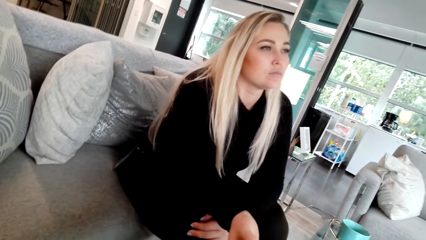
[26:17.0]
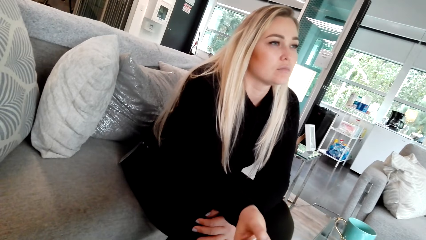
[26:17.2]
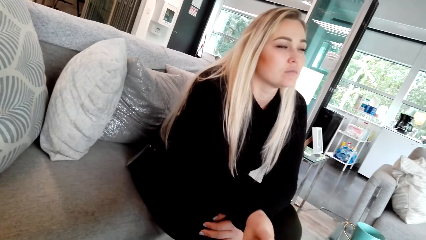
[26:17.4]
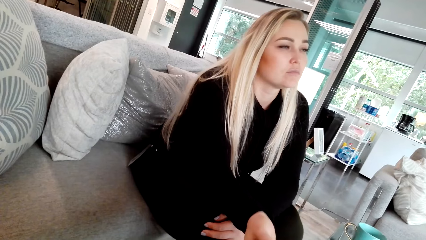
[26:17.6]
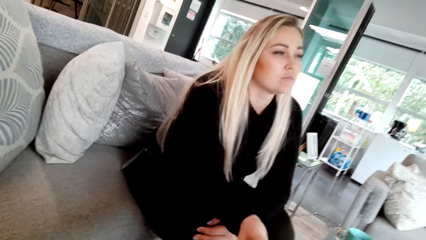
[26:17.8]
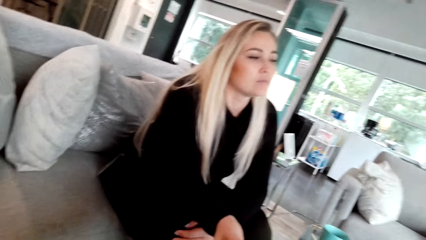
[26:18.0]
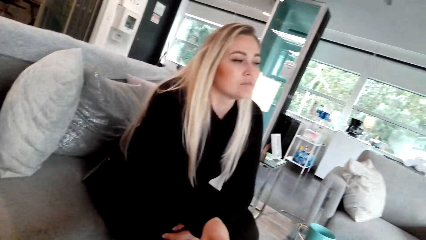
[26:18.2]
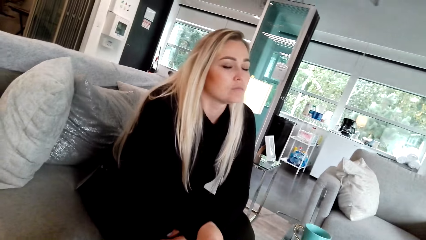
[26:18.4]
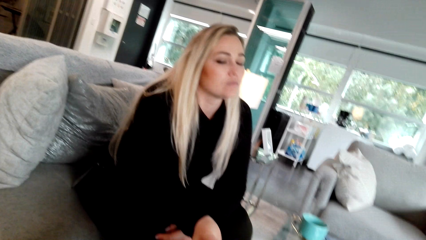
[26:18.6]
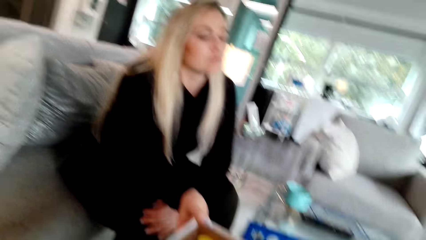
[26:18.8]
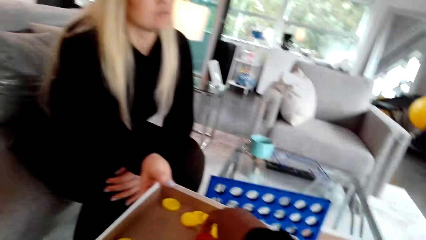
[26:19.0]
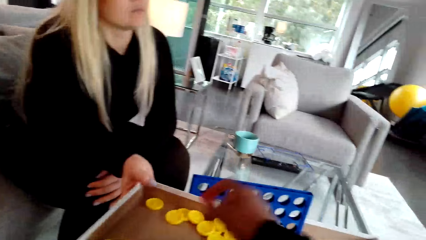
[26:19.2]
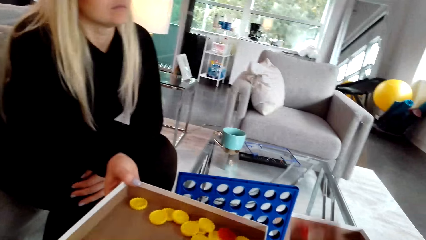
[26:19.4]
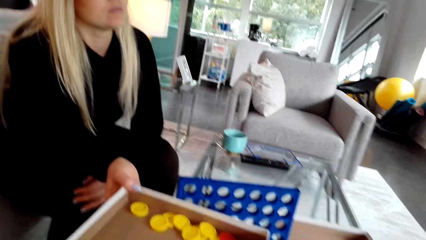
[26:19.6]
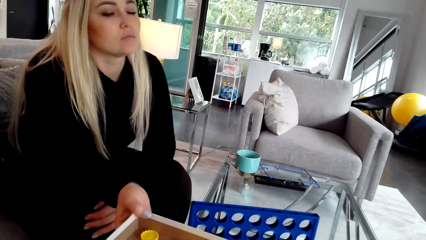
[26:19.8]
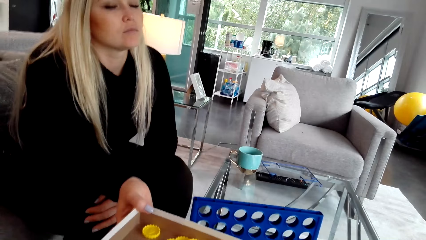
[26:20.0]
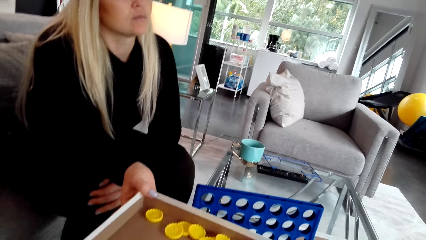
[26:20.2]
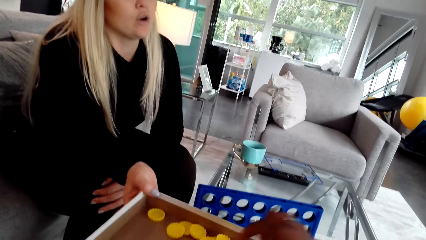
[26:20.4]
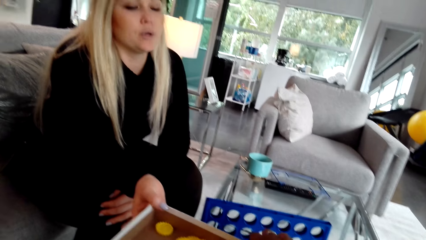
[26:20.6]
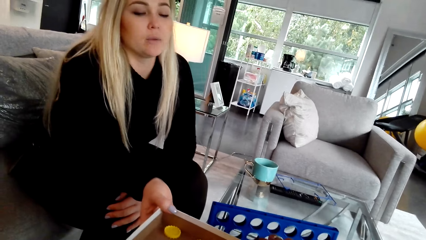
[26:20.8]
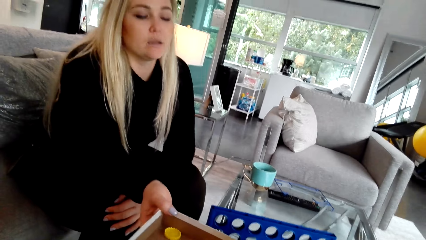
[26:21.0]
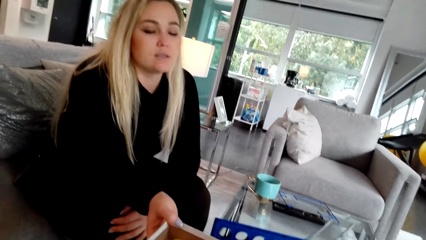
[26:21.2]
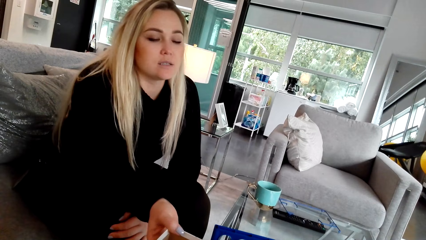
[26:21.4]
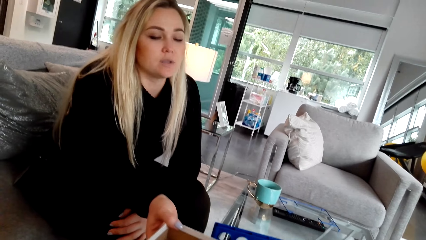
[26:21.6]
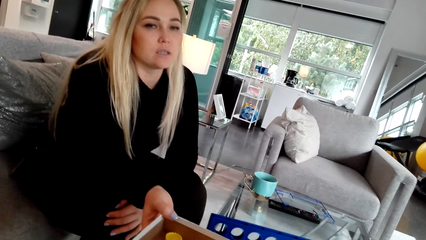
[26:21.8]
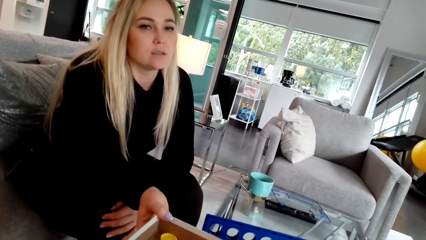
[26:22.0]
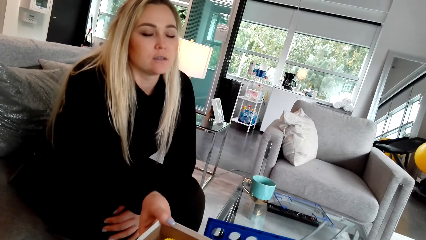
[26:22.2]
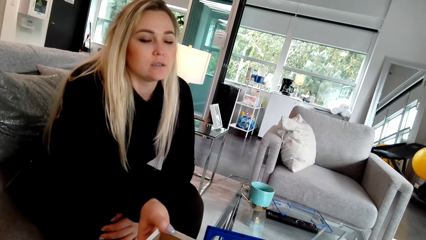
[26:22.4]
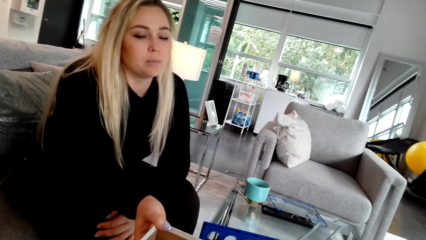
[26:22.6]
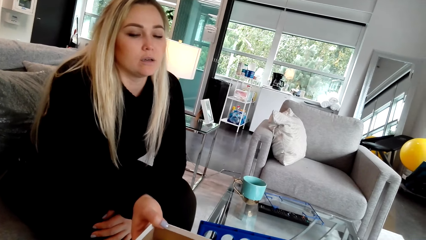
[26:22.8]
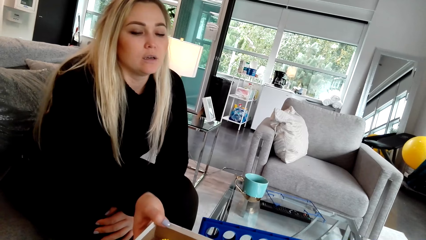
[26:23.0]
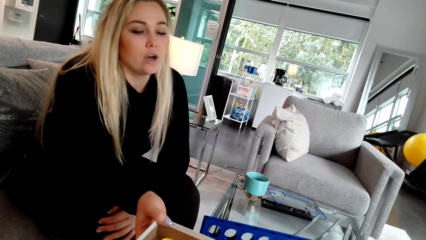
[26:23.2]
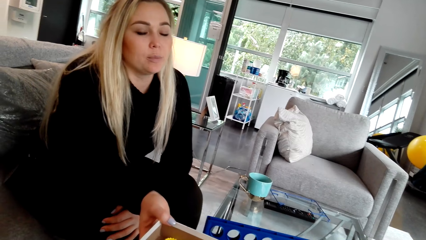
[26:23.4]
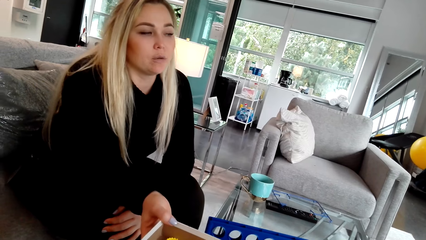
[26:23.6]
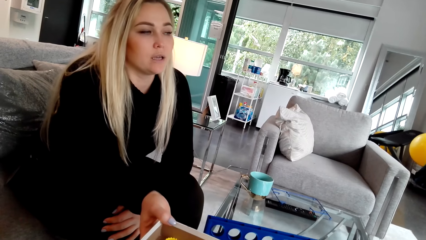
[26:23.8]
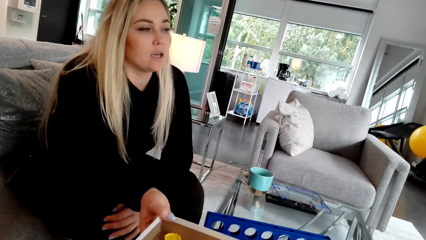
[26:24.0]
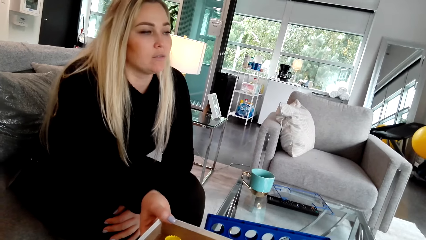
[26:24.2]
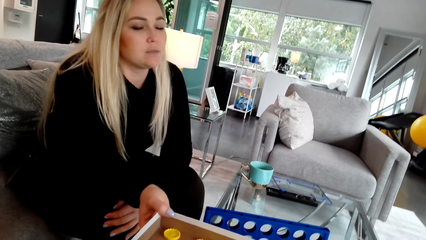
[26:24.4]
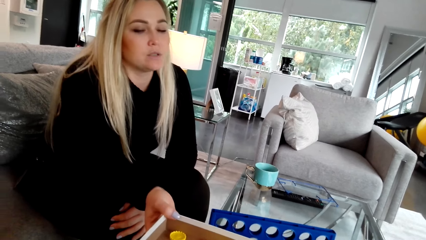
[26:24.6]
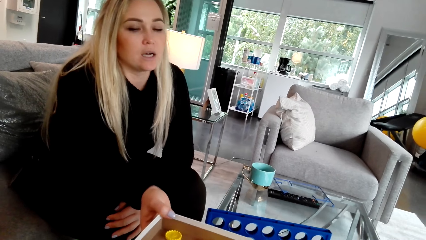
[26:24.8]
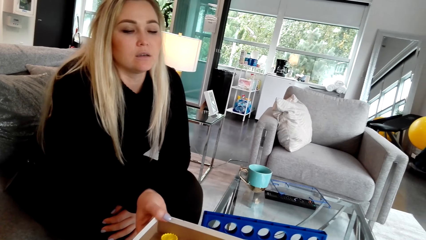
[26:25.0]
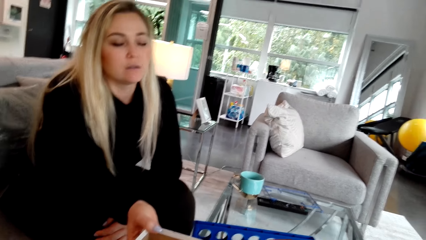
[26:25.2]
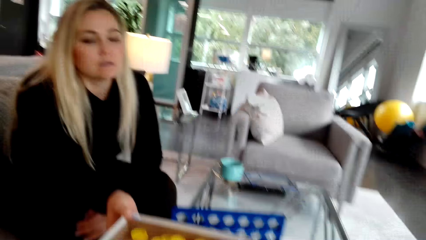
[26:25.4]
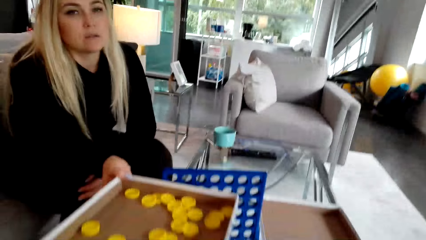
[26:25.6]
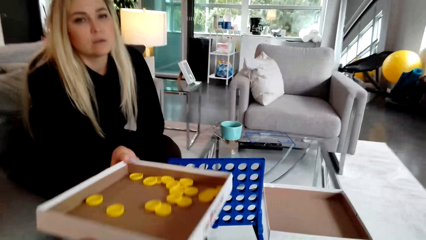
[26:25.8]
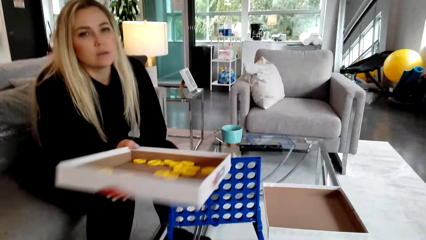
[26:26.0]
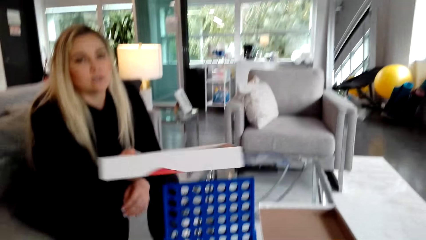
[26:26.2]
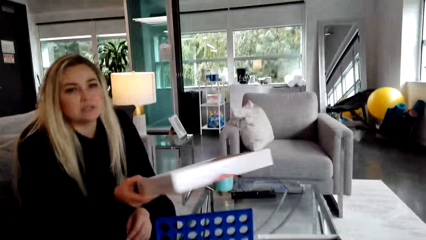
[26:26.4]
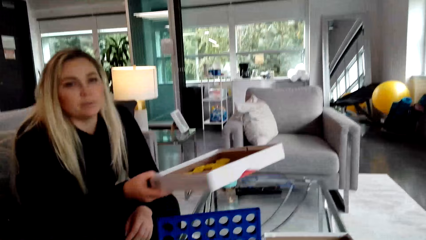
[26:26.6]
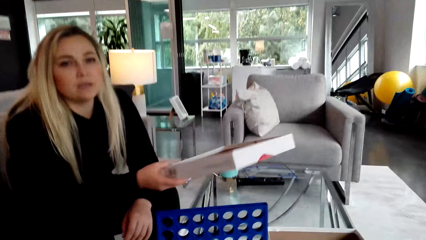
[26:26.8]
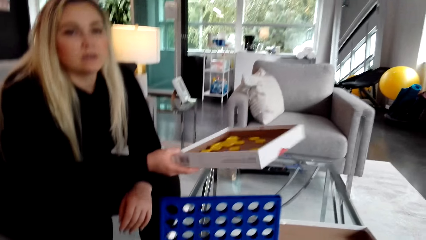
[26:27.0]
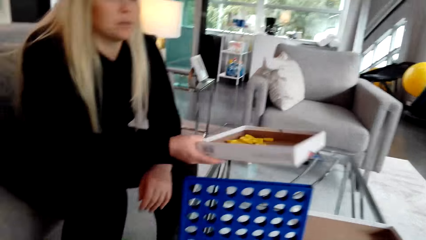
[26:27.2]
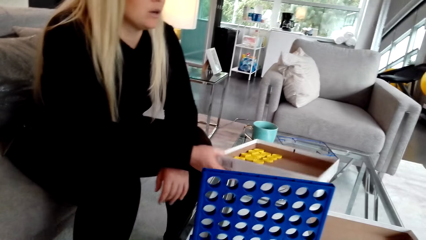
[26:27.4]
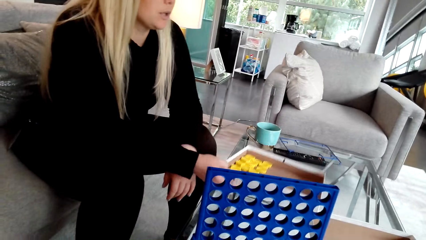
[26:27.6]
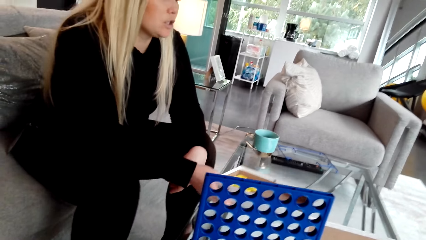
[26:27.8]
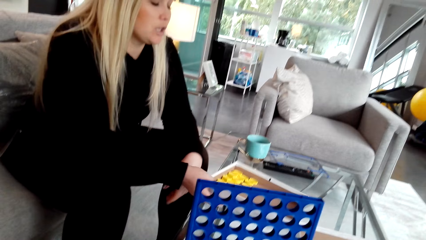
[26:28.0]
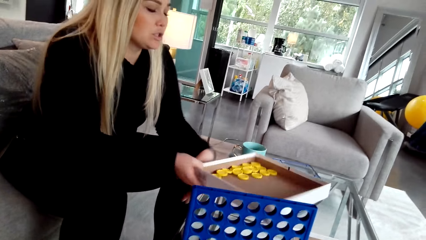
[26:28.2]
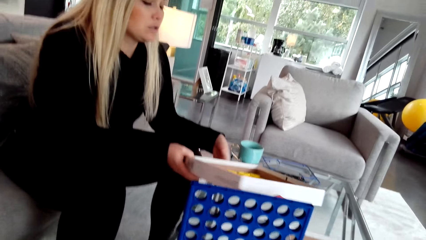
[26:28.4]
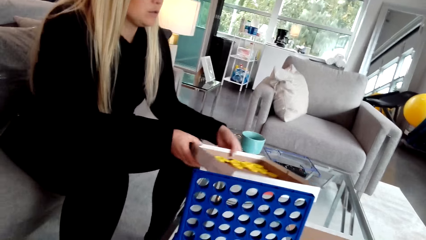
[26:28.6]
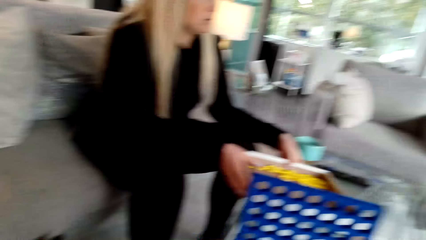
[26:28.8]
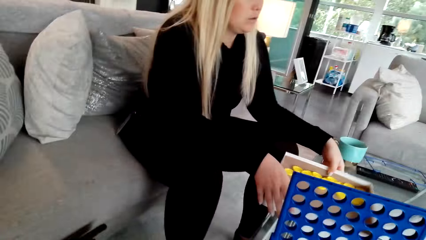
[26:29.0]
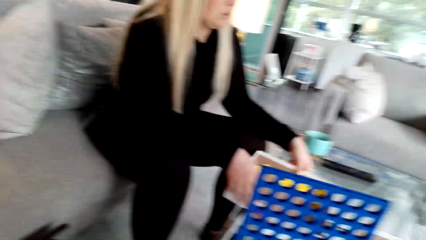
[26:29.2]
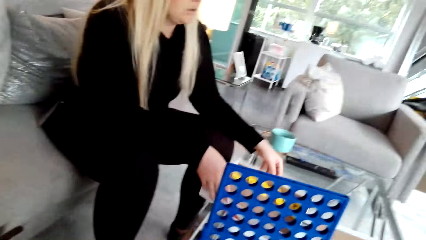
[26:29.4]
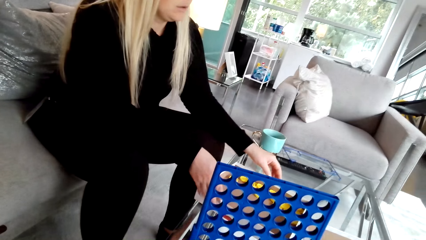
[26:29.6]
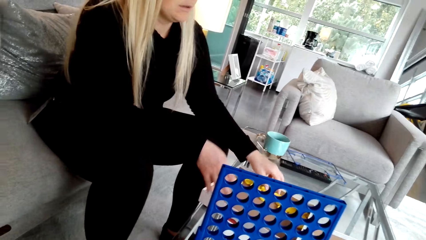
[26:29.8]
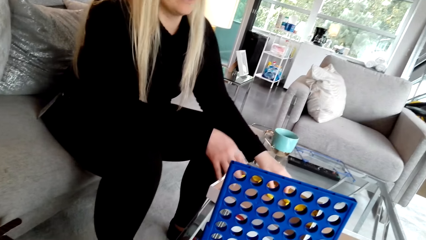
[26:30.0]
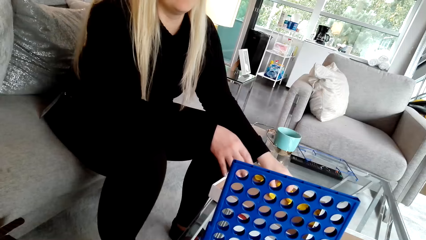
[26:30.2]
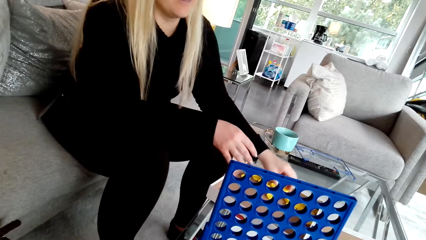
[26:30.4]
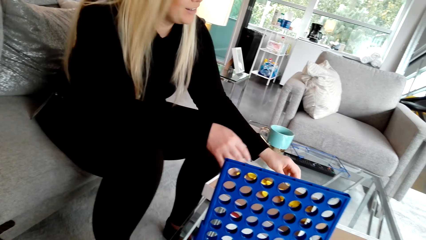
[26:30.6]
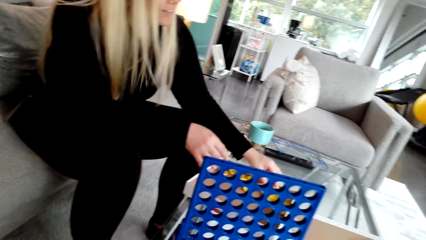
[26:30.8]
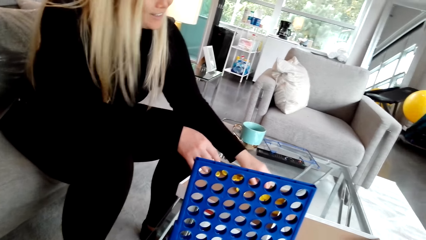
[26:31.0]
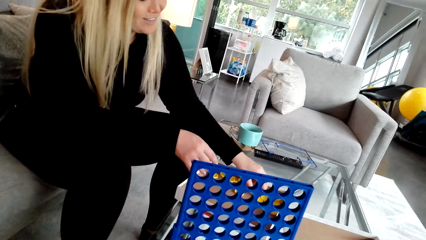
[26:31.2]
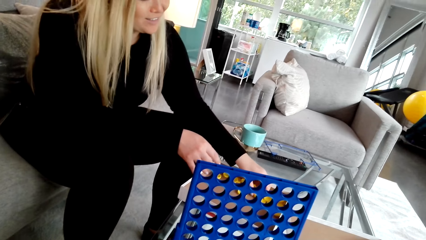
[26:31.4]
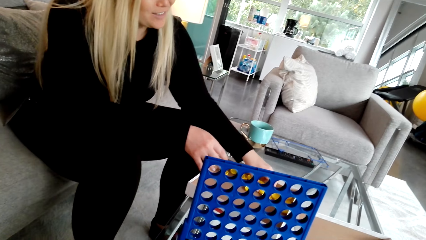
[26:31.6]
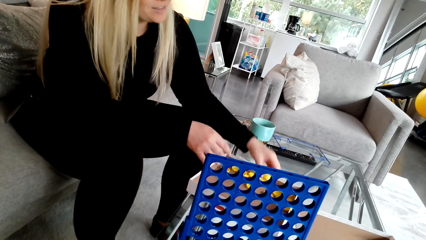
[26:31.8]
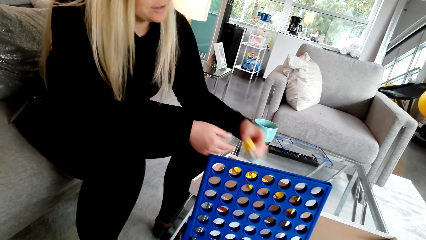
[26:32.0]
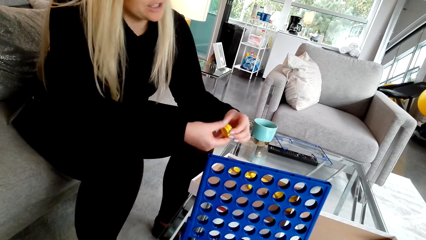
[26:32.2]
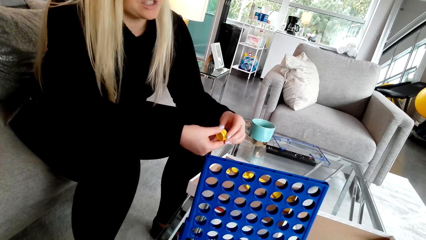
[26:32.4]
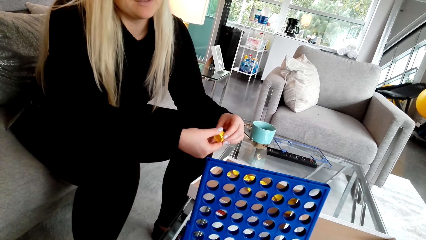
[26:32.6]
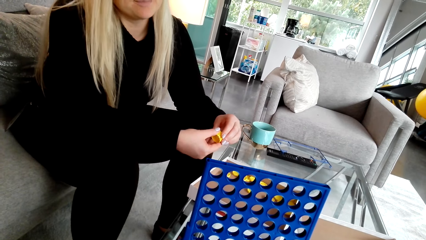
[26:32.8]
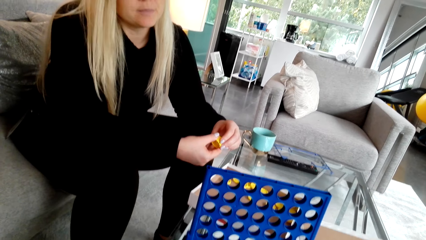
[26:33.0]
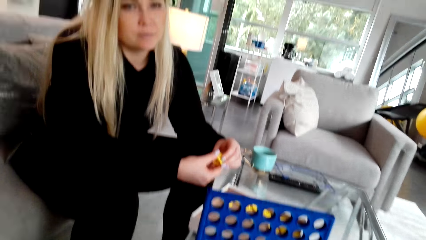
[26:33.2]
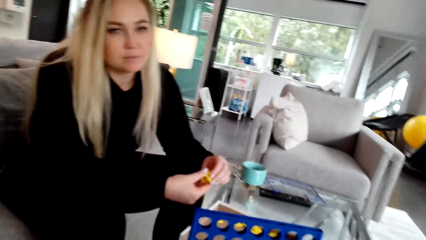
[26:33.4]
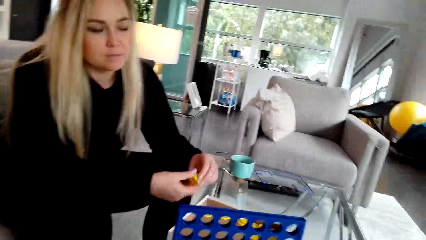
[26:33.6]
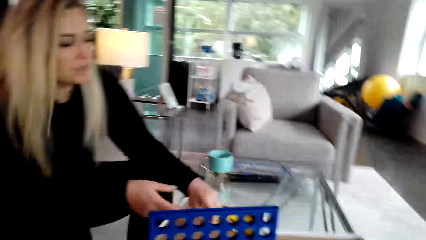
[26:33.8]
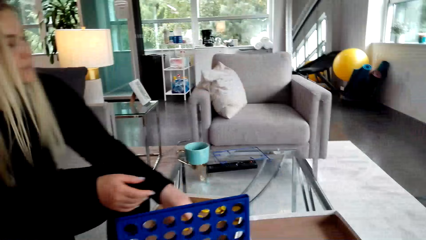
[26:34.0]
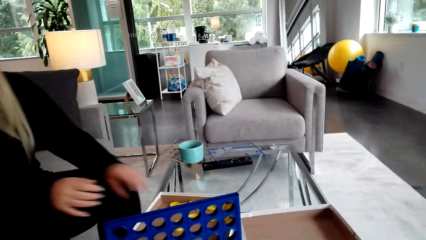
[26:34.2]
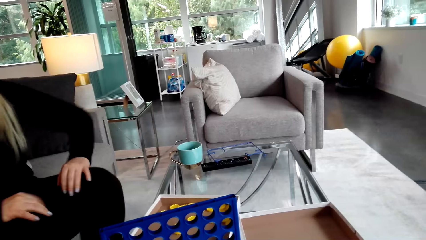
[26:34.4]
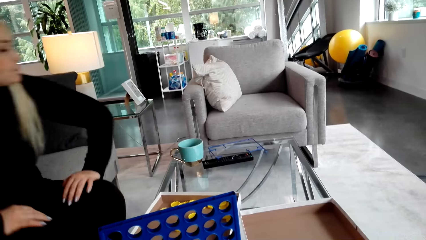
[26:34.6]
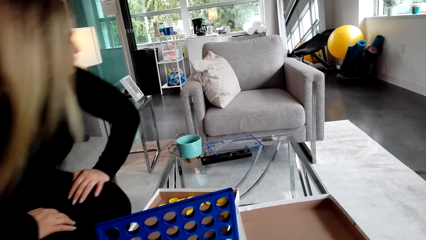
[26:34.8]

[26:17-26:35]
The camera wearer picks up the lids. A woman places the carton on the table. She picks up the lids.
